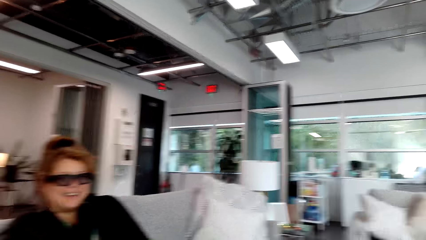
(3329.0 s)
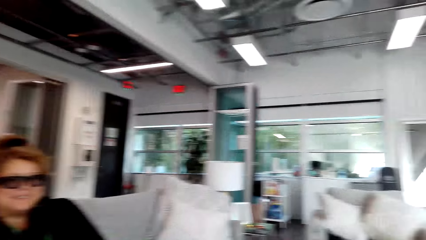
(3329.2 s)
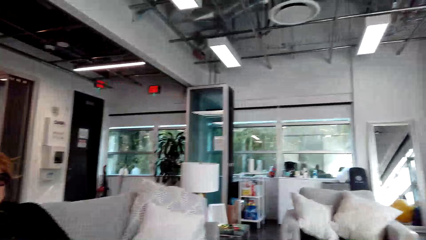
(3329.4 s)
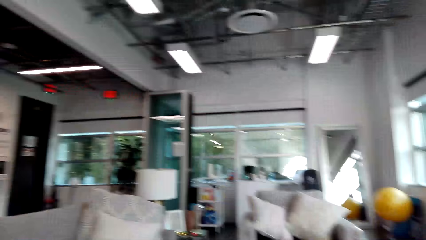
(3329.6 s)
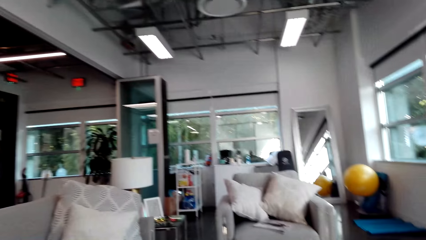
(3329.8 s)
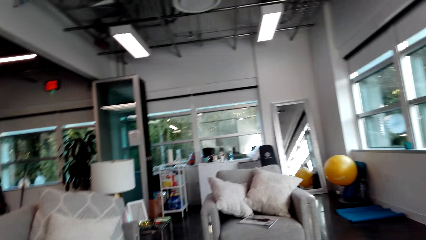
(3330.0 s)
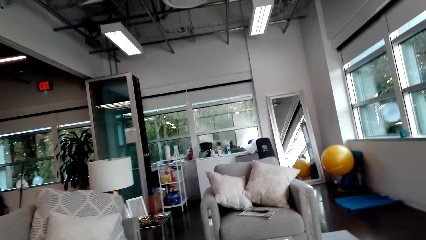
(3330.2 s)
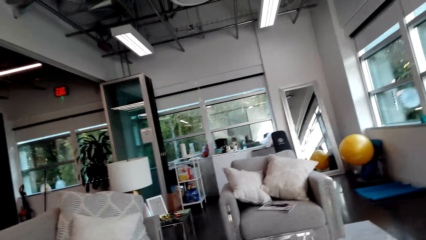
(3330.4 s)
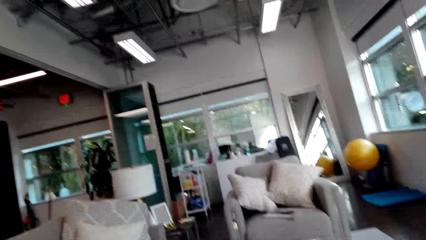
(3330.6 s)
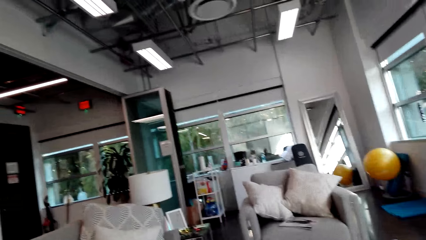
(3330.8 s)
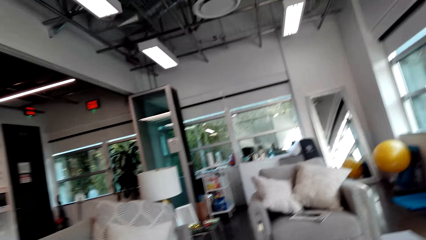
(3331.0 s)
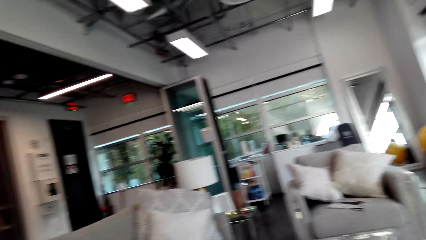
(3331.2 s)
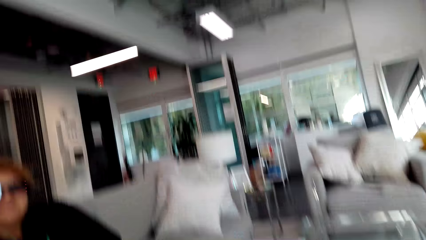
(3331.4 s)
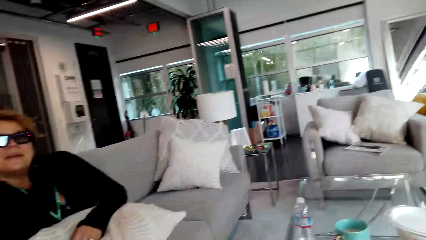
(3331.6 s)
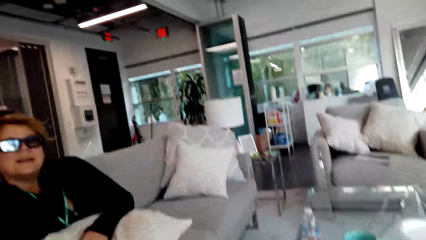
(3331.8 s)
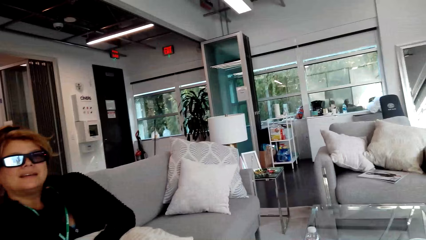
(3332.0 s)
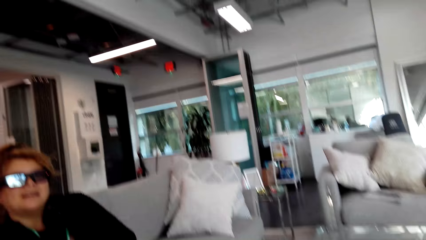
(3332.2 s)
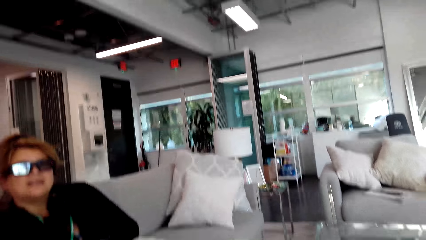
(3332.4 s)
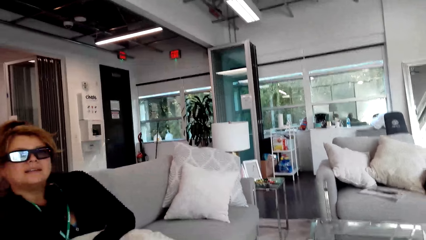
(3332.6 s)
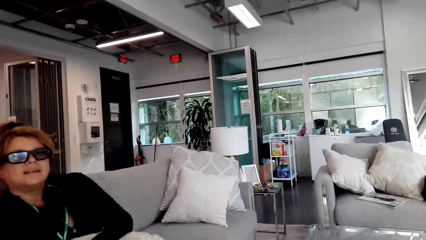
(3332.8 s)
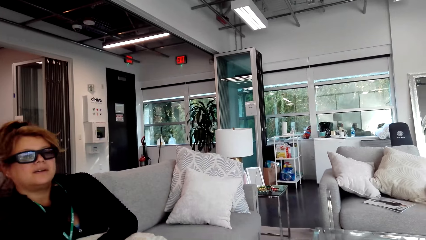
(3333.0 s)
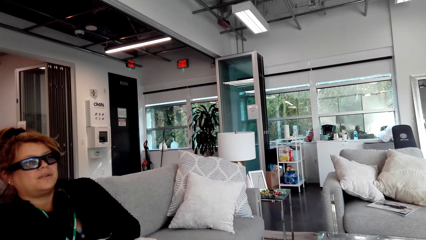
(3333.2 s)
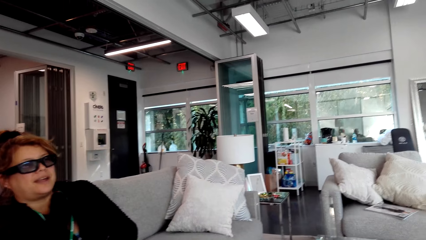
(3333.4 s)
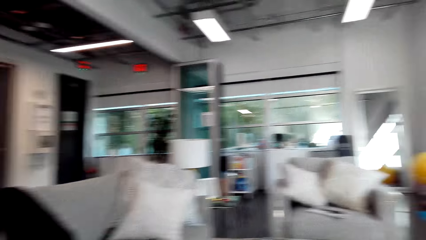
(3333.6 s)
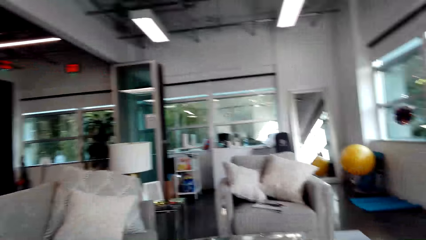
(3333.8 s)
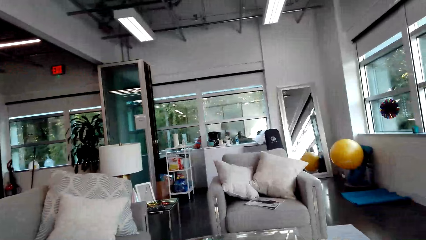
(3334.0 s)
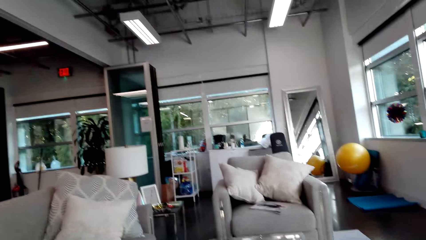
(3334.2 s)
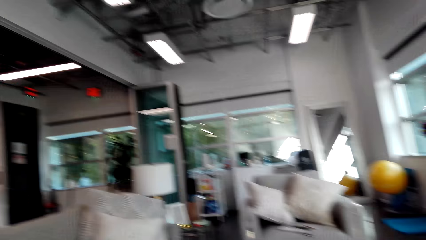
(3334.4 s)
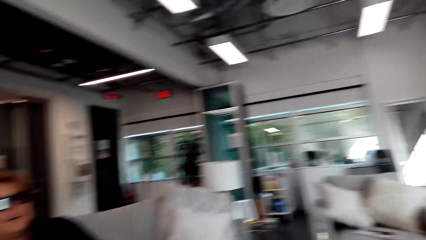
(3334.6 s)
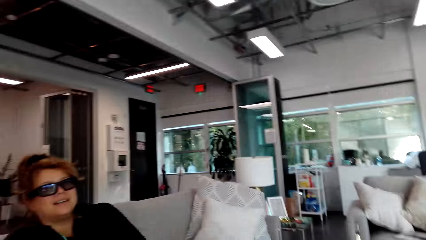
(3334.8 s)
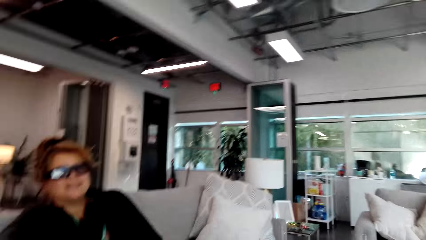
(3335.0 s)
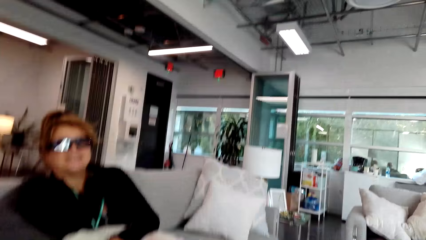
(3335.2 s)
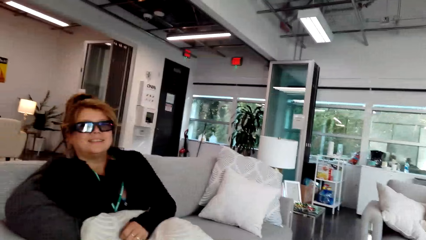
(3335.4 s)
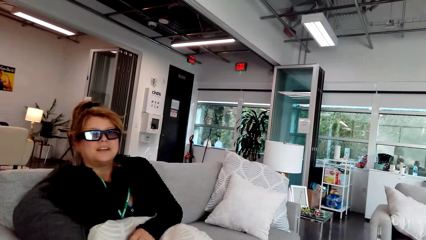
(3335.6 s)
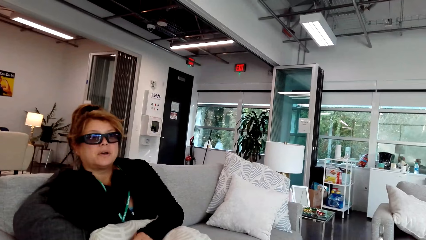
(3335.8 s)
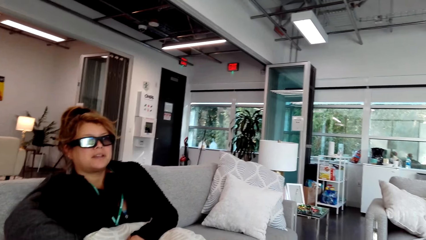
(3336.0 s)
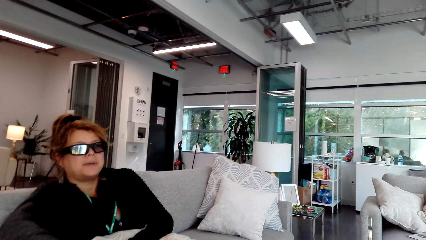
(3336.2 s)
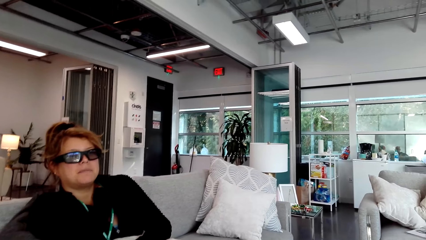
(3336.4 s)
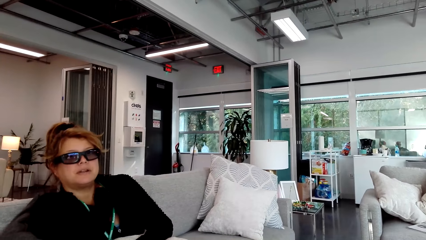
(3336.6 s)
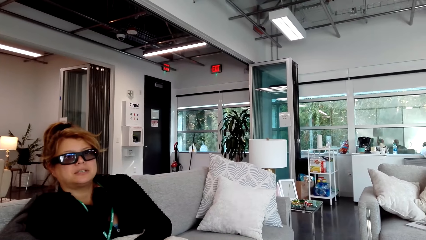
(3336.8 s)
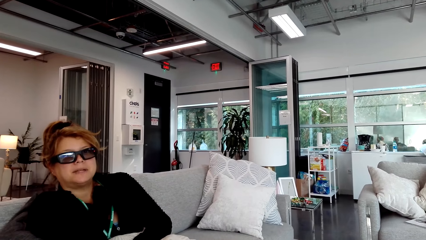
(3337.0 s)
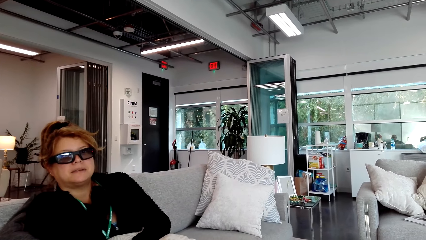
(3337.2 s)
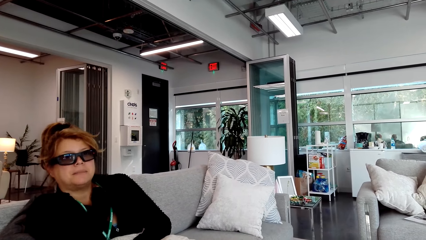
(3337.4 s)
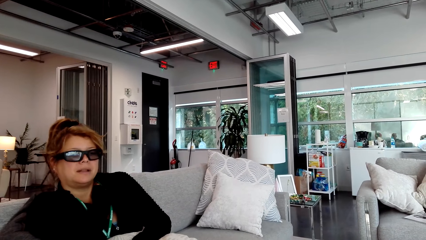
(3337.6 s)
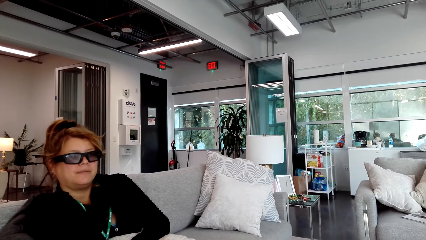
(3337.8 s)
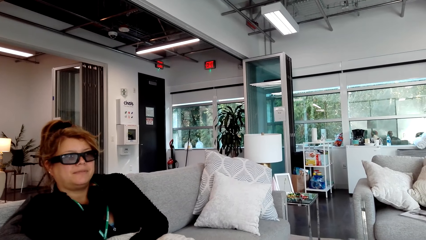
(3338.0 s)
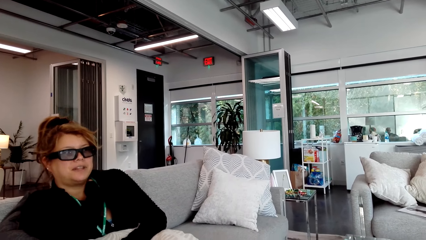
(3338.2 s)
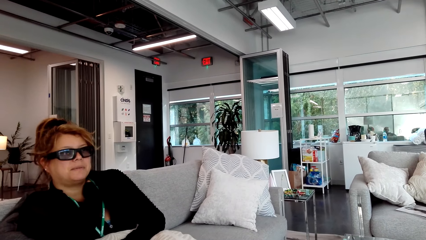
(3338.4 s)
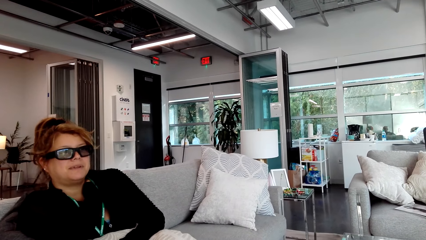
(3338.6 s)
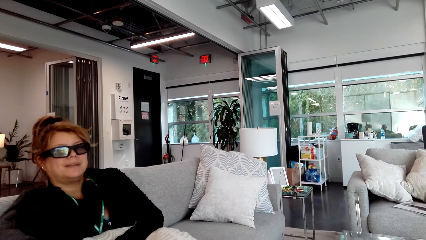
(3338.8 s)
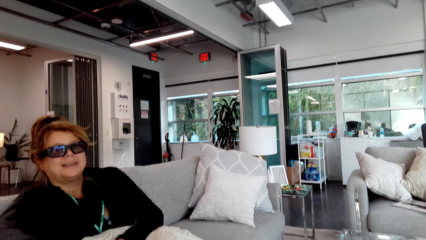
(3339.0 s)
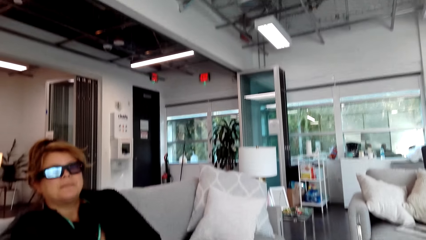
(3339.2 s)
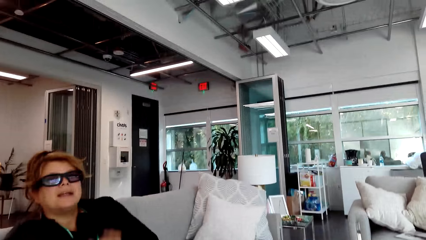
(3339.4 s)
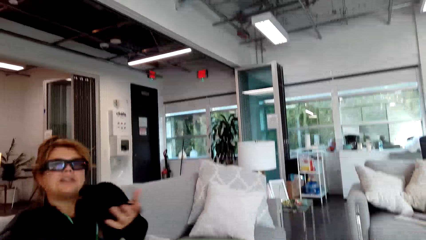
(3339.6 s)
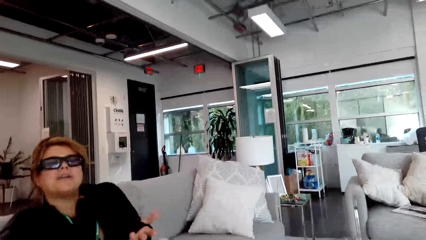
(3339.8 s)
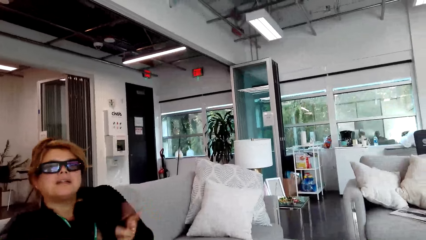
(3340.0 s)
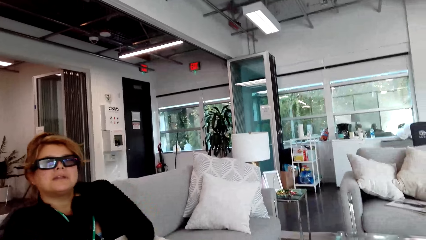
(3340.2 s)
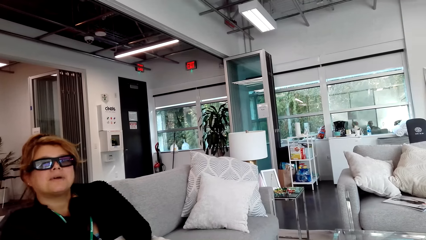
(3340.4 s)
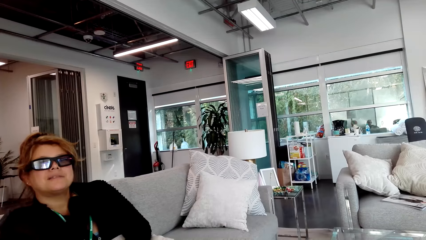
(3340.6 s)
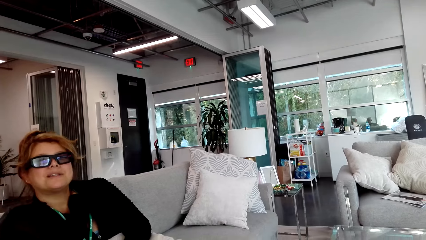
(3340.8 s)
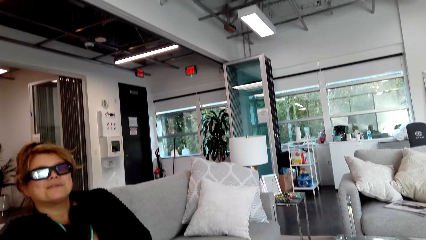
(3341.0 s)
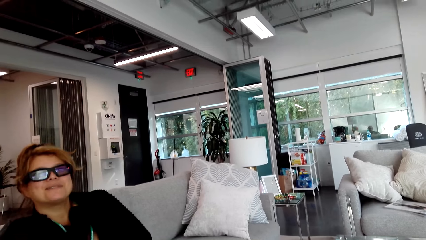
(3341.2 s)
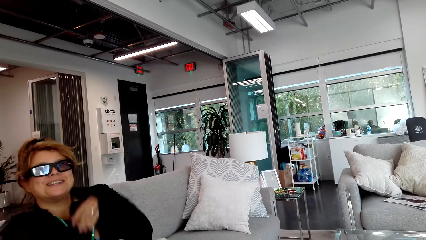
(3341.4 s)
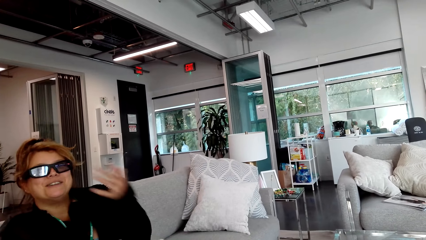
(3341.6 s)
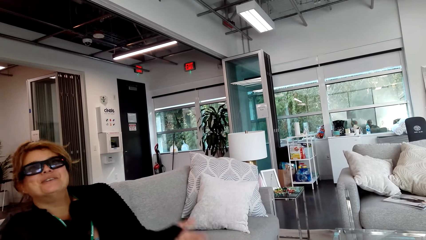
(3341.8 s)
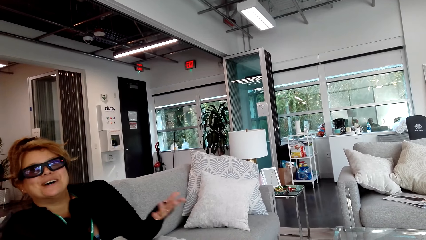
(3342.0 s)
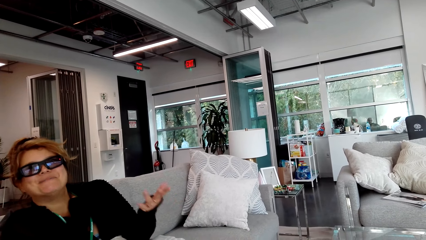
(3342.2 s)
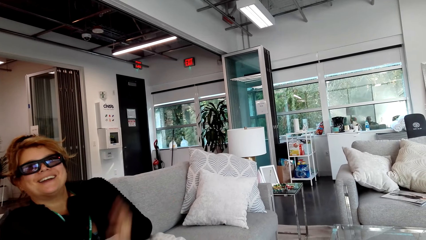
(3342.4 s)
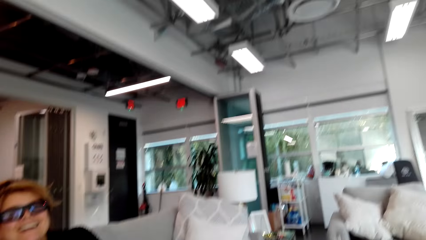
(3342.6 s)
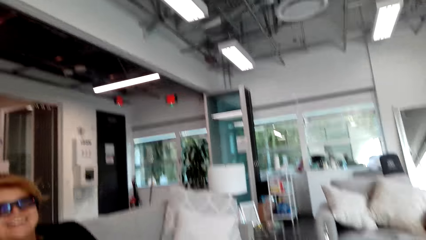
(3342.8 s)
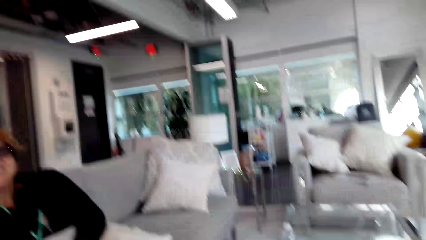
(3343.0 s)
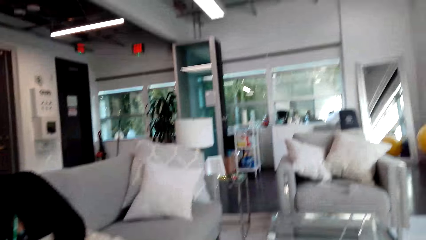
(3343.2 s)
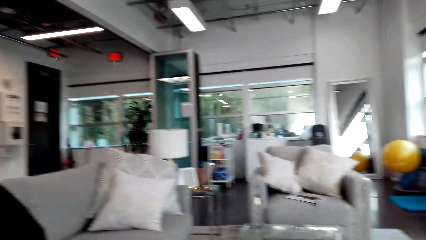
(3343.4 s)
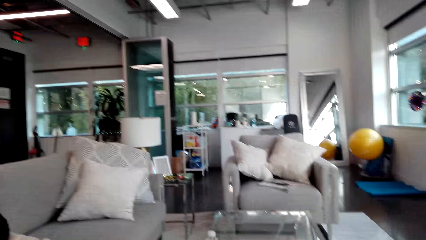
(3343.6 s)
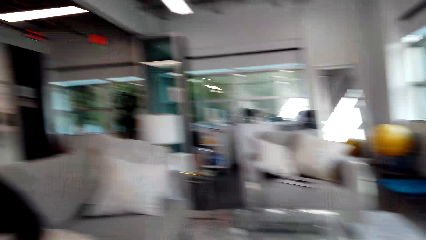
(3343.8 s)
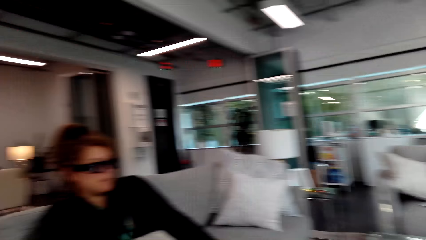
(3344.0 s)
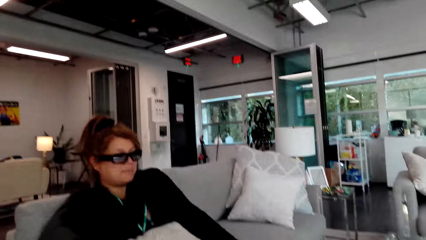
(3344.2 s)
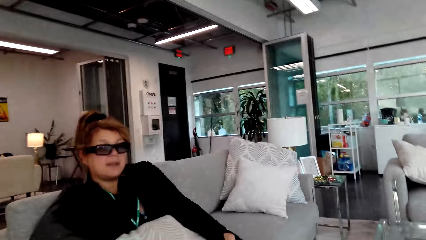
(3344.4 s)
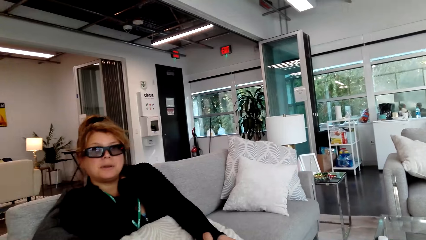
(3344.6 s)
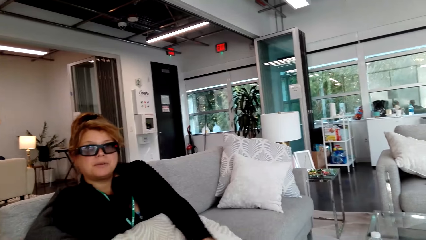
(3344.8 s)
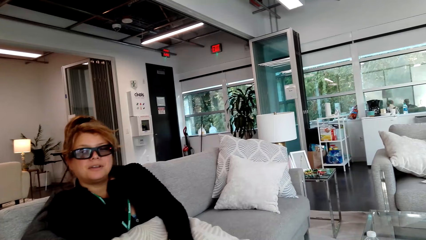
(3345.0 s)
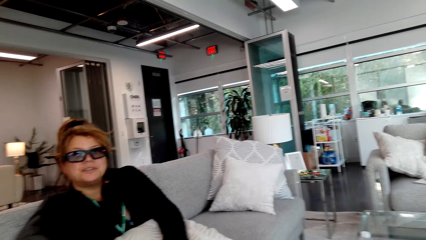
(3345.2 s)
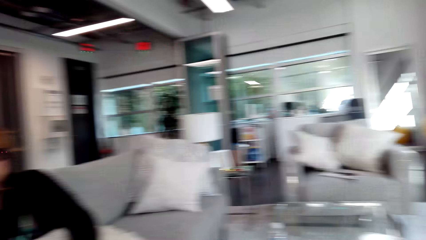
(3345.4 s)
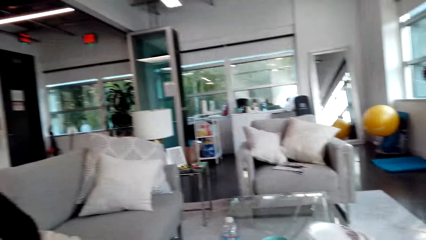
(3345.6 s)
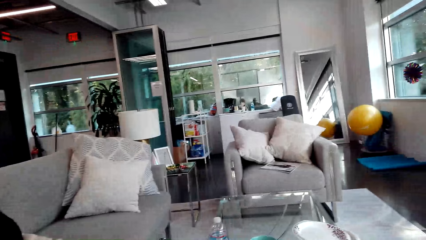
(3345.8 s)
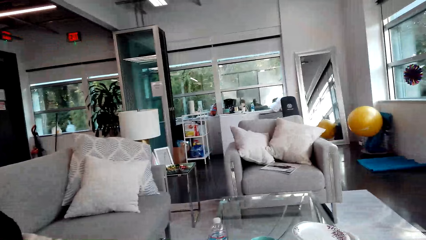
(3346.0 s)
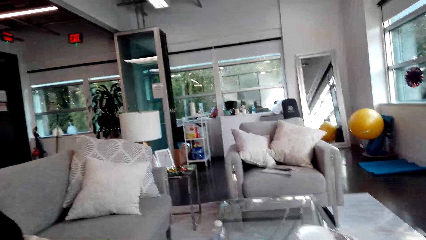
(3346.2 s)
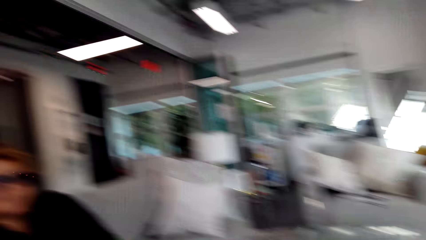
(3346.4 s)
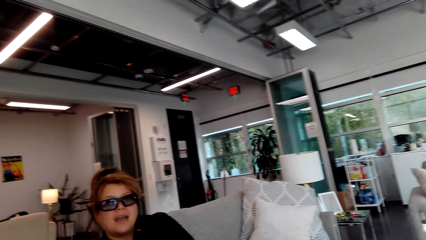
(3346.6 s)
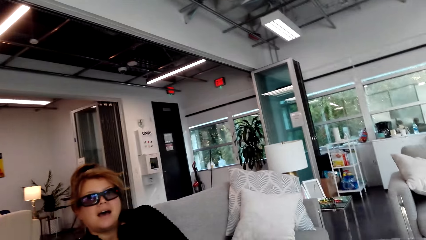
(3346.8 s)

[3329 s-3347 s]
The camera wearer looks around. They look at a lady. They look around. They look at the lady. The lady talks to the camera wearer. The lady moves the hand. The camera wearer looks around. They look at the lady. They look around.
